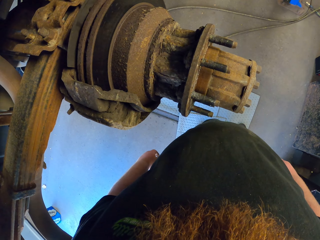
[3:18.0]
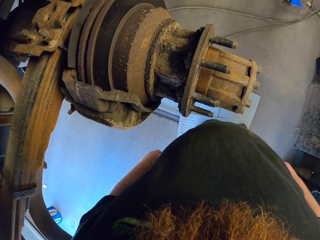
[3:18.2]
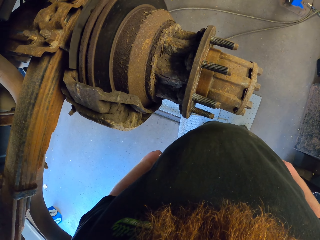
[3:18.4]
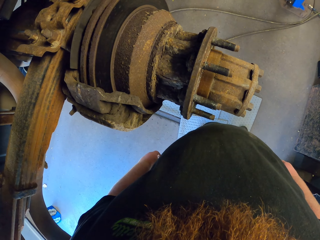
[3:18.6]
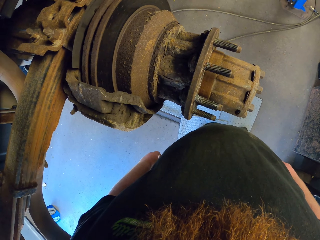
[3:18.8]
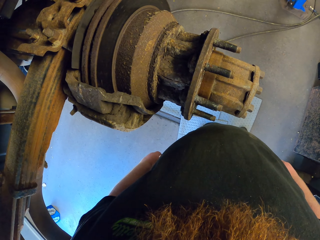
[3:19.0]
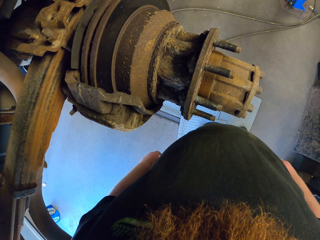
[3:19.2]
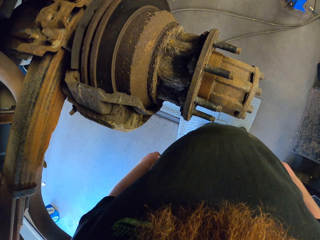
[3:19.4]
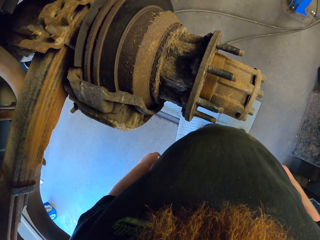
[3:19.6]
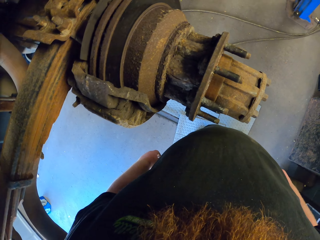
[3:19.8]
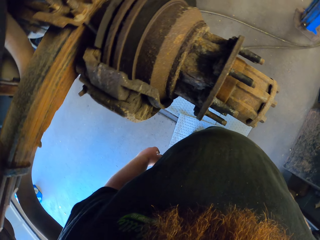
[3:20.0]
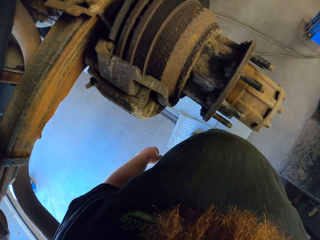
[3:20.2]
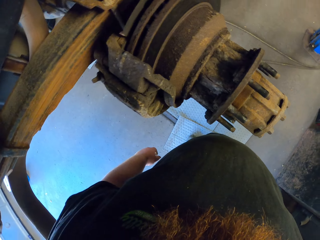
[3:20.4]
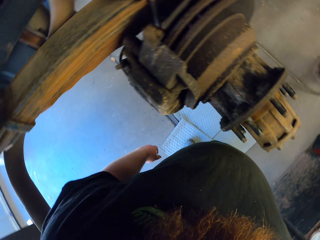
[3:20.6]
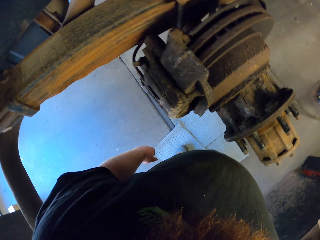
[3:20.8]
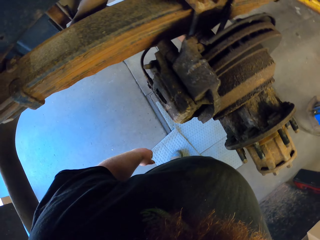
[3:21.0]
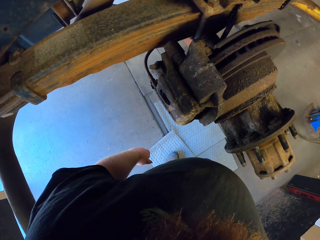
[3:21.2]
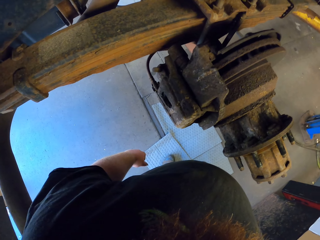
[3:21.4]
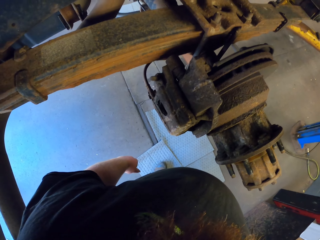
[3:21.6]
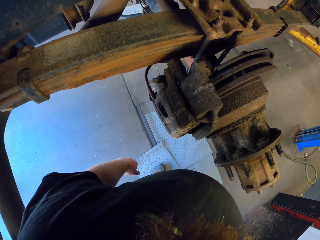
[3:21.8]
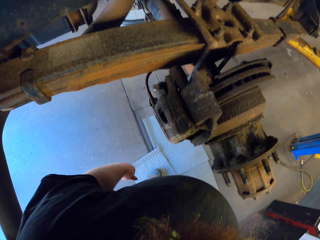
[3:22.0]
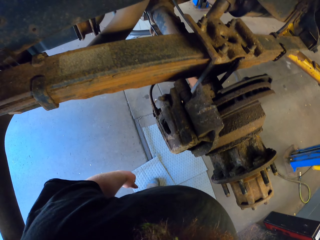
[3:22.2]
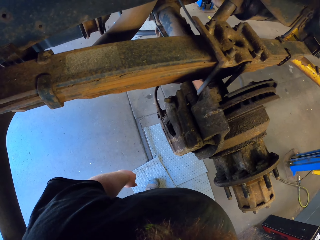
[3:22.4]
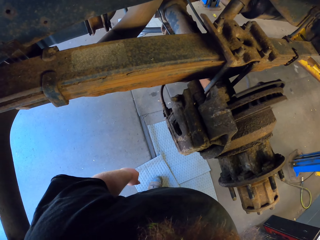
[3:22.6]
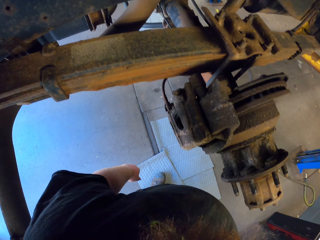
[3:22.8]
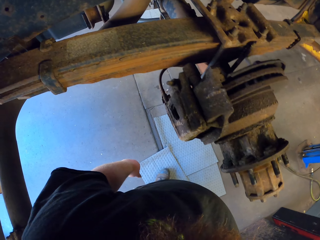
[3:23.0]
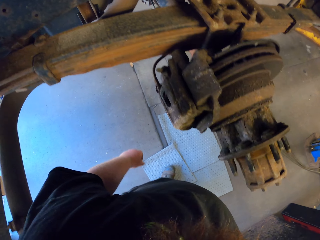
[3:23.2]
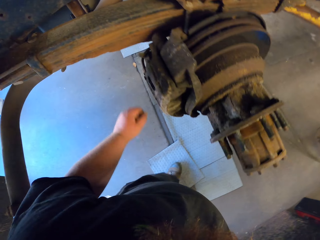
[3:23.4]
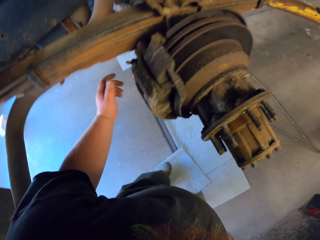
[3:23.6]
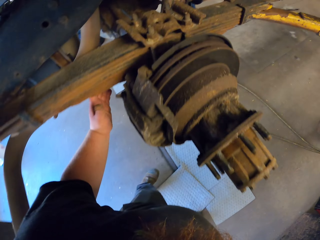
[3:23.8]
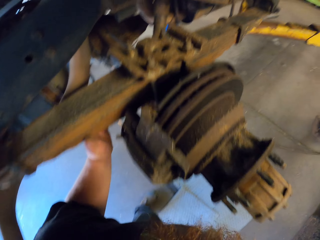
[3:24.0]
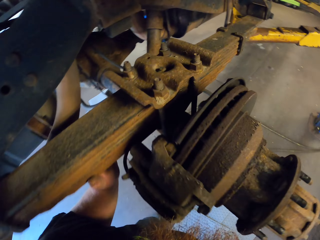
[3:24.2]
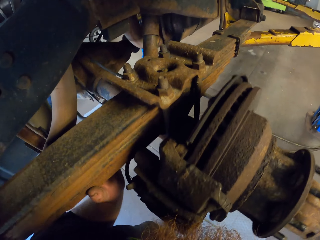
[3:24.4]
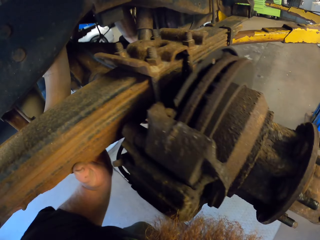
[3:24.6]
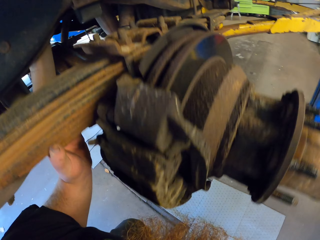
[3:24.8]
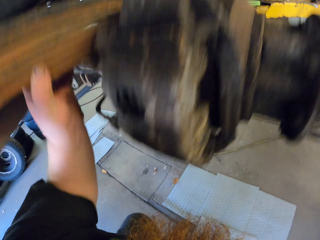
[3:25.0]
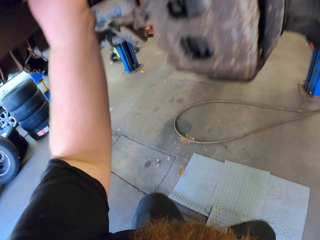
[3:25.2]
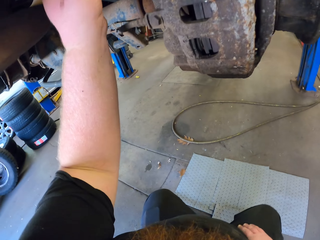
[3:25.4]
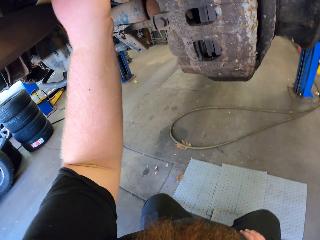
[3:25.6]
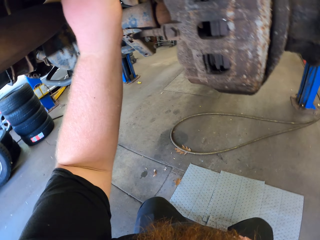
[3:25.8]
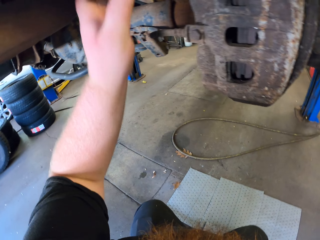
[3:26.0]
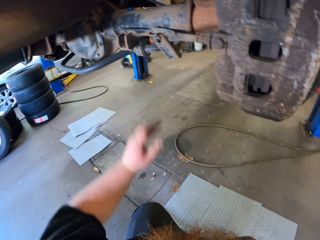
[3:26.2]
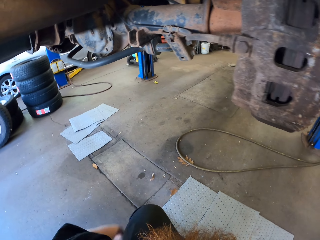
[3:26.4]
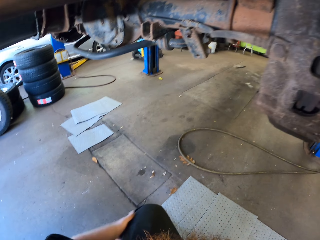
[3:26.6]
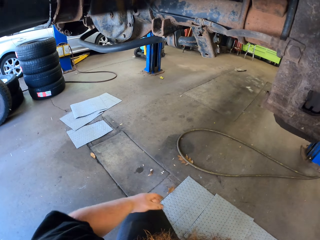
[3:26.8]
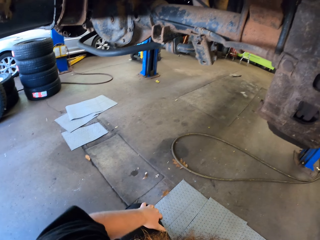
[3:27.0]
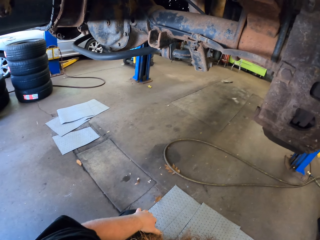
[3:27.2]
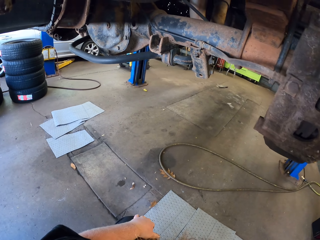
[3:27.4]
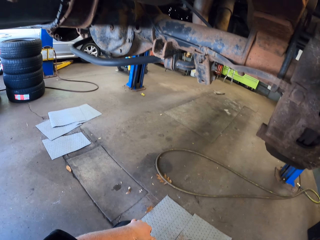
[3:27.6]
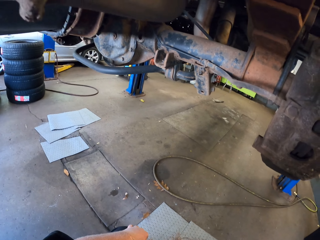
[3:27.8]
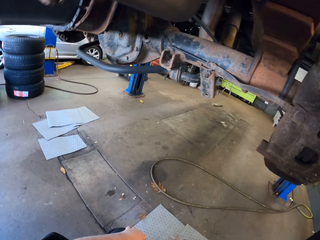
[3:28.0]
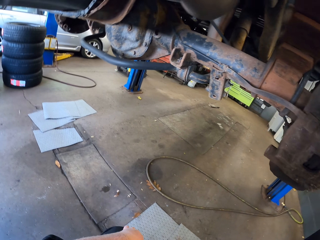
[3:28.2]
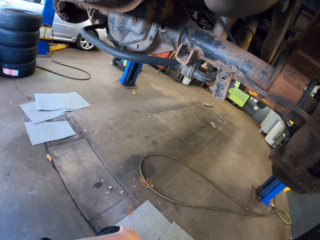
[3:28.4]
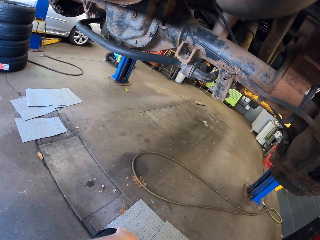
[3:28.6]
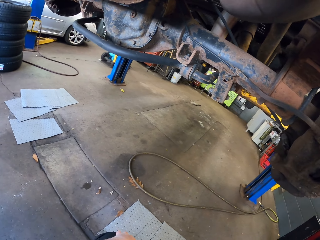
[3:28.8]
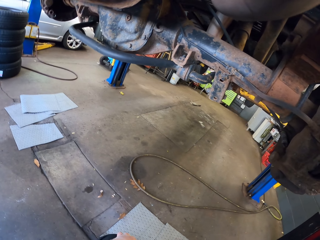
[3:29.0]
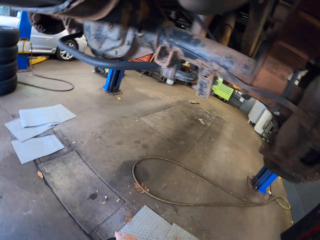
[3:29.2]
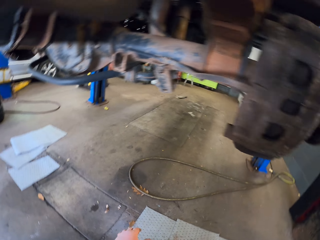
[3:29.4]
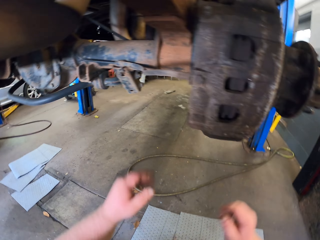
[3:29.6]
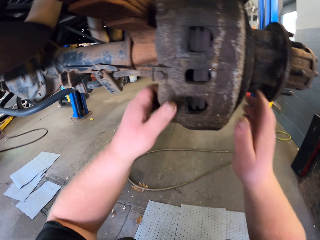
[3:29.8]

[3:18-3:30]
The camera wearer looks around. They touch a leaf spring. They squat down. They remove the hand from the leaf spring. They touch the knees. They look around.

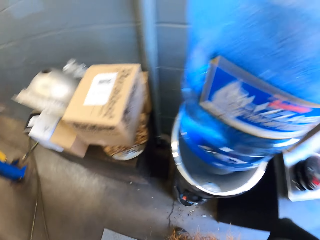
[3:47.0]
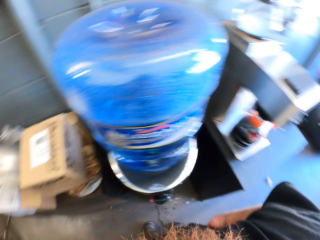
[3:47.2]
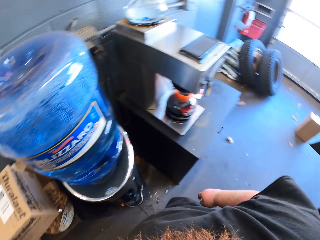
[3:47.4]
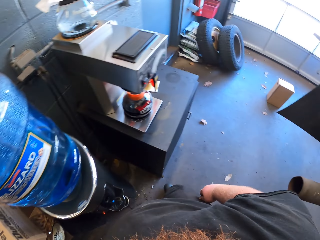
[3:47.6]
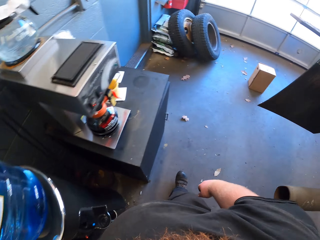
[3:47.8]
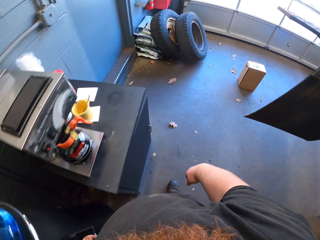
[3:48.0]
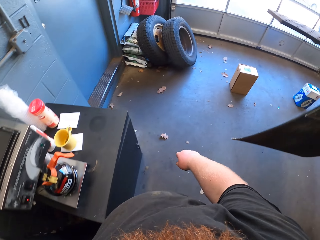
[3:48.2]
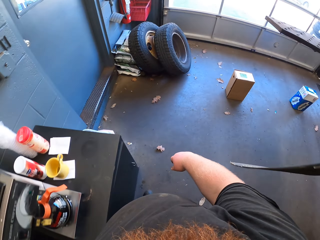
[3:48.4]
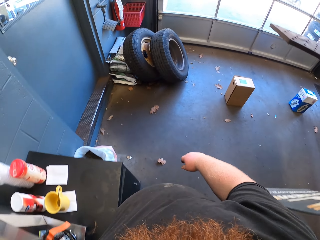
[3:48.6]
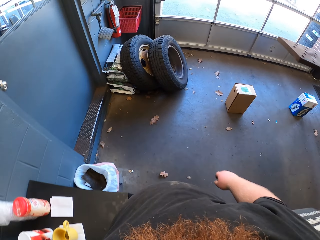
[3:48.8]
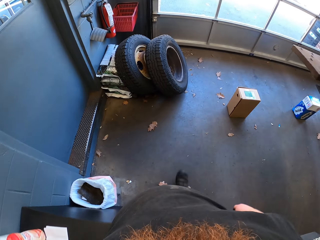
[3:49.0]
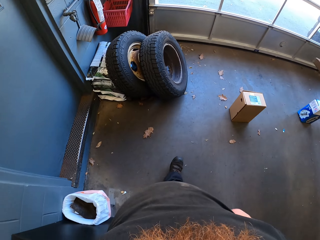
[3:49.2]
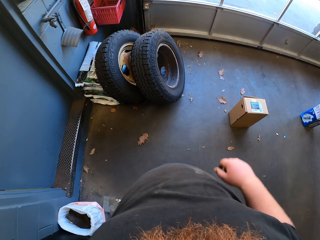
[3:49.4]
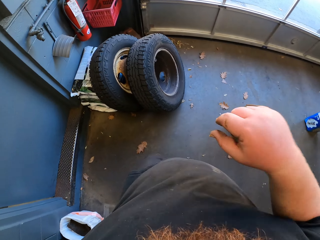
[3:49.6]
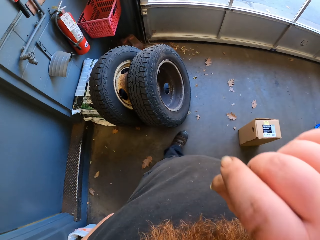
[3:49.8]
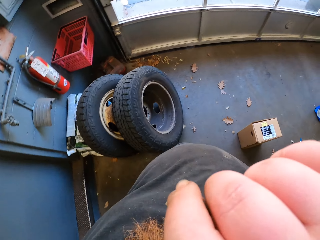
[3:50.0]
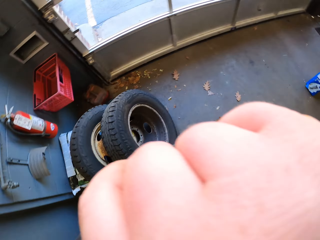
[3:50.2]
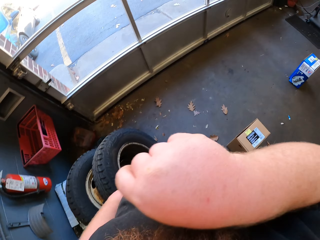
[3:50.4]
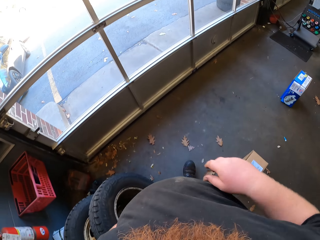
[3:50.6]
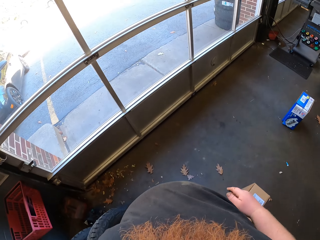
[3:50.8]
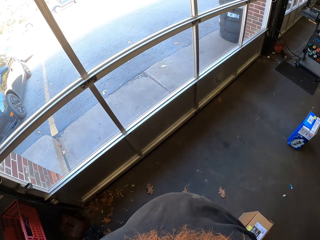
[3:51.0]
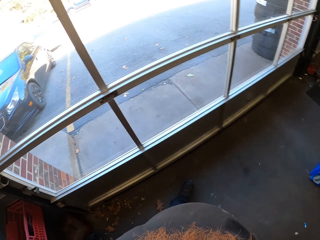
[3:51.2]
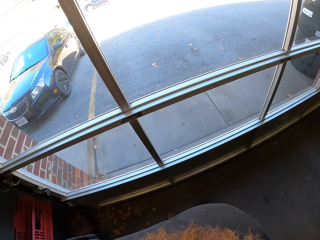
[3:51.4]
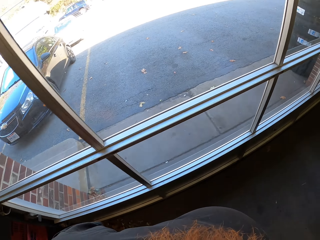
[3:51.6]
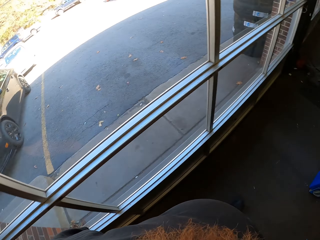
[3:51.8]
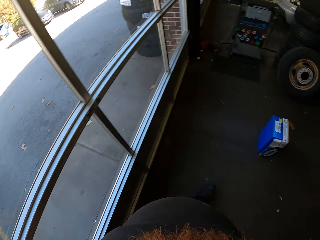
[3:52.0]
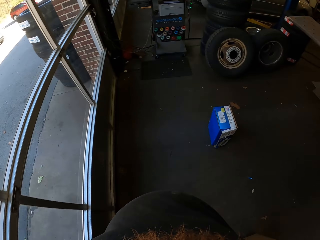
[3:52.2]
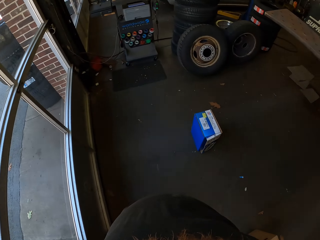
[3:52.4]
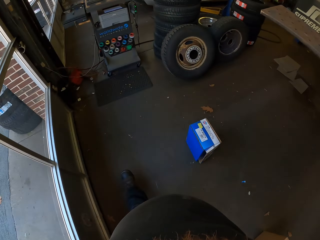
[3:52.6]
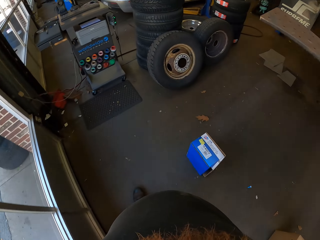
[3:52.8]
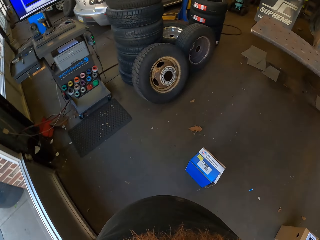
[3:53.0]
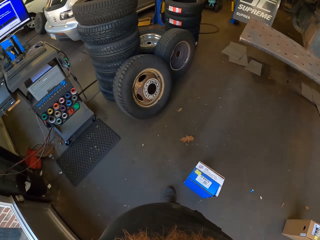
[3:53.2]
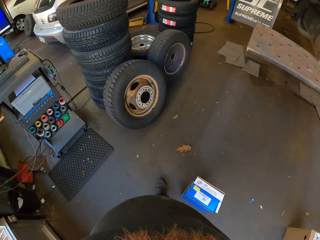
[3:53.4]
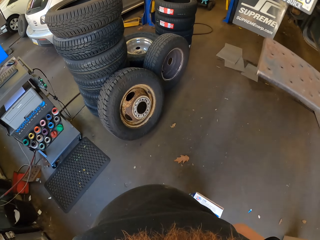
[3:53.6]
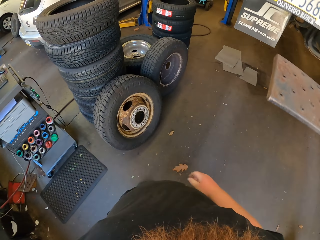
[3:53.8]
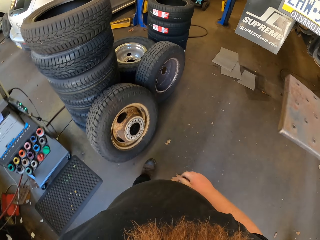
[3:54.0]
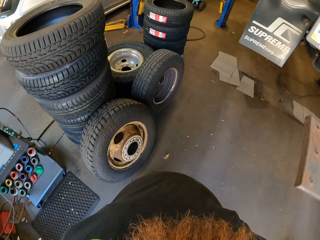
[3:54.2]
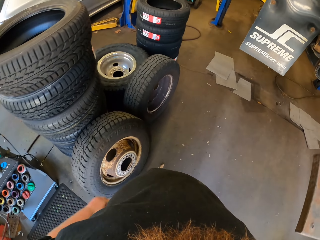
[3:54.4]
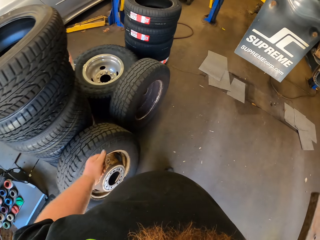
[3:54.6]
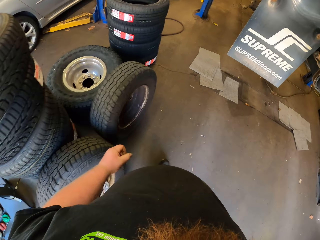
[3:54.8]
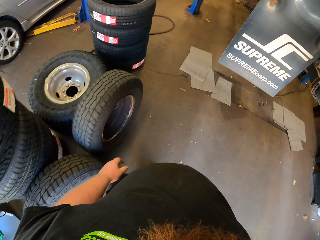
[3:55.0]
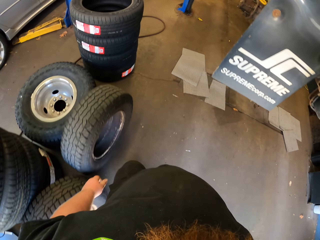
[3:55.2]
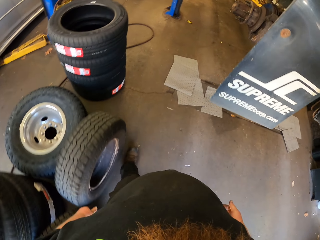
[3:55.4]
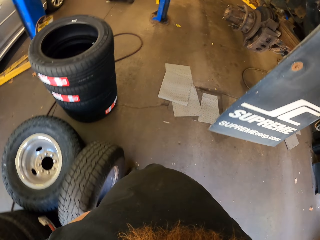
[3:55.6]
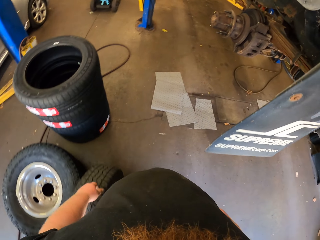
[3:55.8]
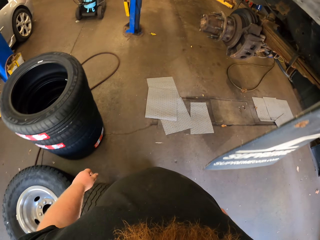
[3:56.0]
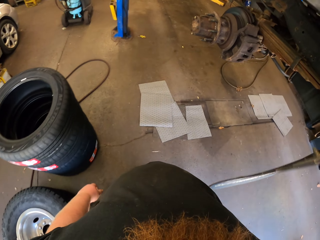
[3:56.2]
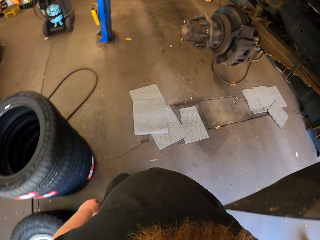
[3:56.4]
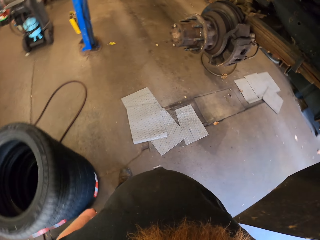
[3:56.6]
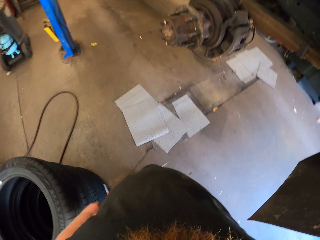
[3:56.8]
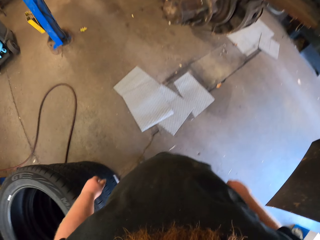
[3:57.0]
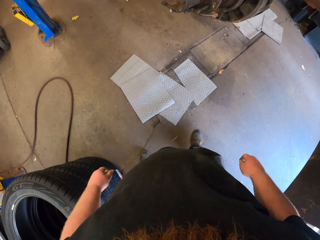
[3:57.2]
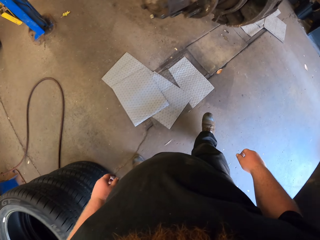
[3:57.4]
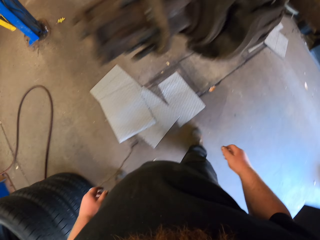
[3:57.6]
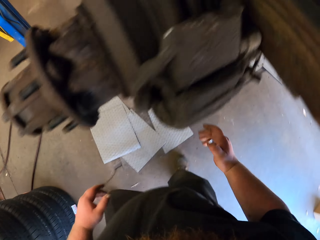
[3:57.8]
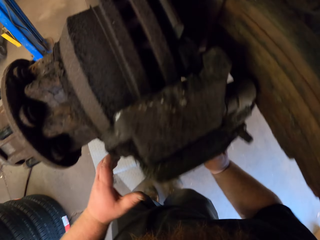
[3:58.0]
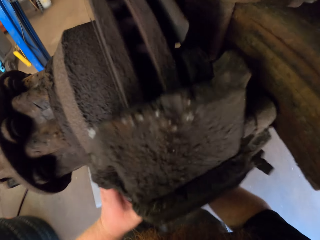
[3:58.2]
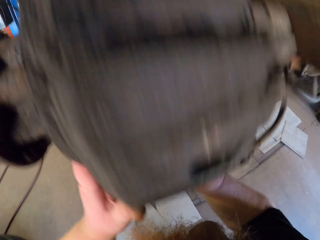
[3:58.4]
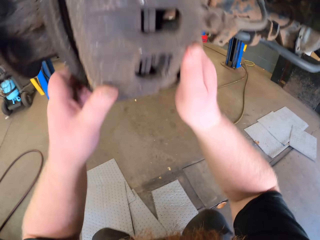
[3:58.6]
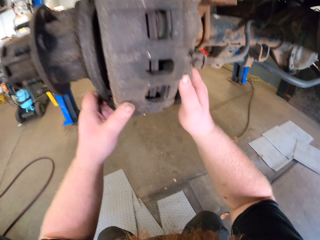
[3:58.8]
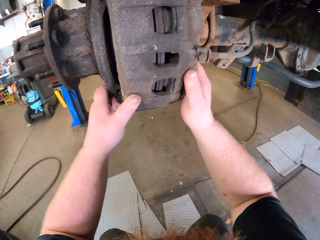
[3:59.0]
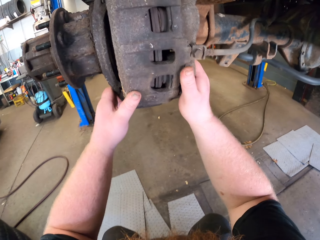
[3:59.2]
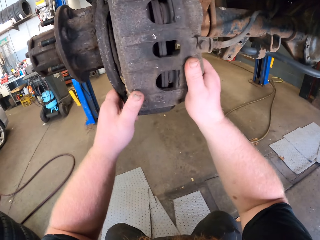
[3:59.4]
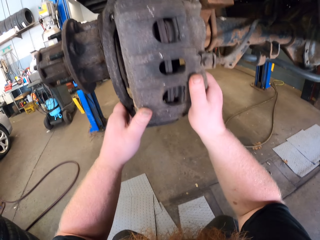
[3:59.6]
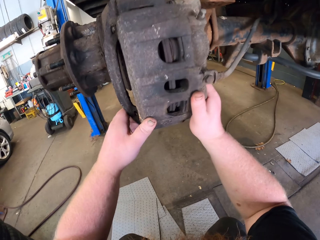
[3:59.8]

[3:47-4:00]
The camera wearer walks around. He touches his face with the right hand. He drops his right hand down. He walks around. He stops to walk, touches a brake caliper assembly, and squats down.
